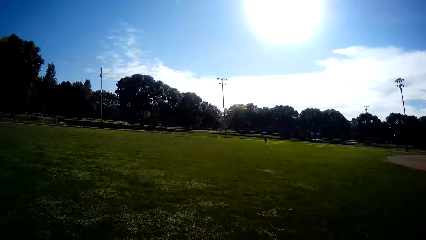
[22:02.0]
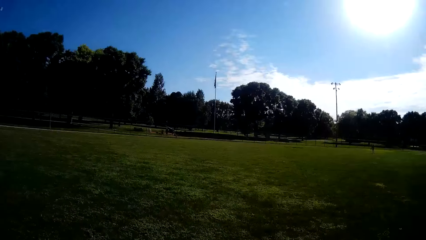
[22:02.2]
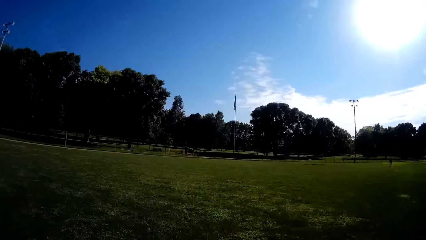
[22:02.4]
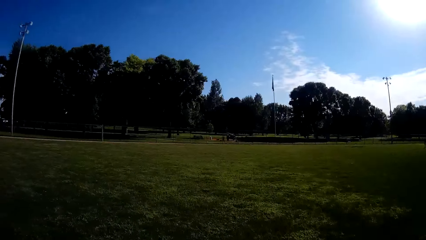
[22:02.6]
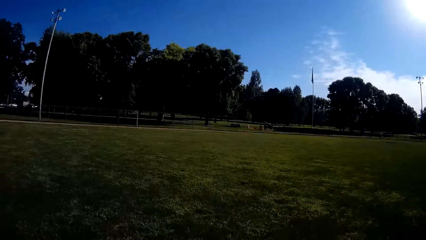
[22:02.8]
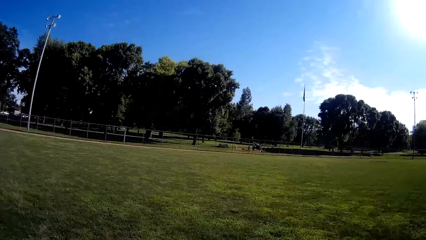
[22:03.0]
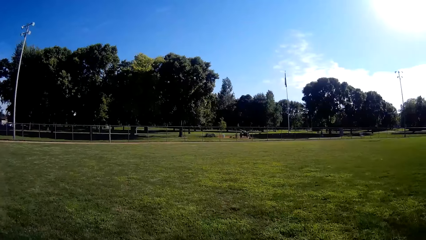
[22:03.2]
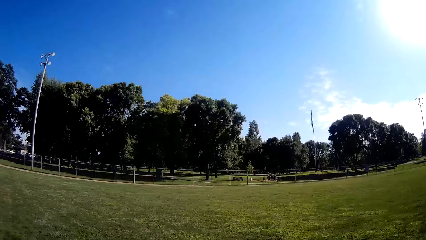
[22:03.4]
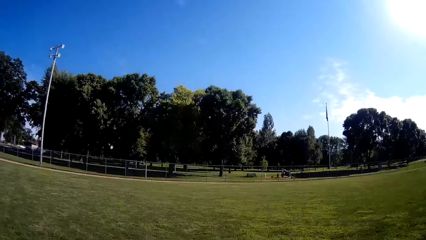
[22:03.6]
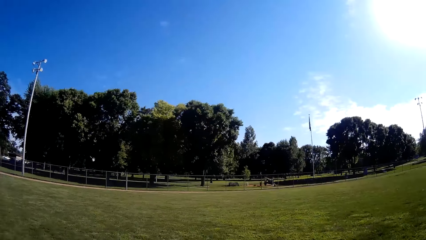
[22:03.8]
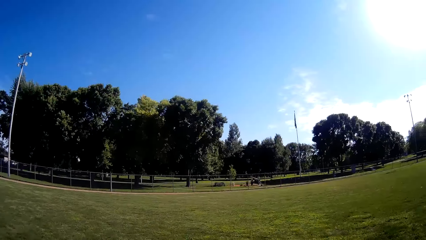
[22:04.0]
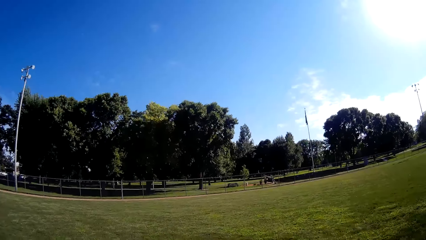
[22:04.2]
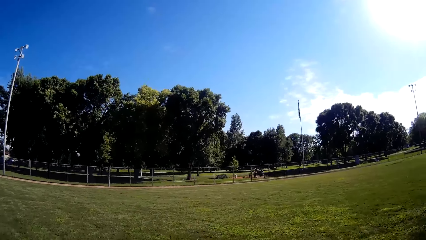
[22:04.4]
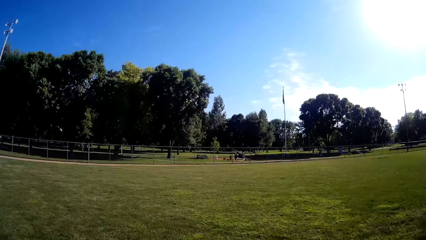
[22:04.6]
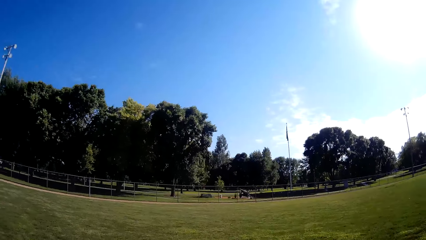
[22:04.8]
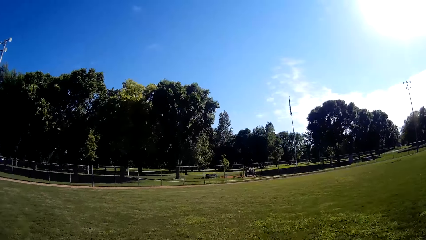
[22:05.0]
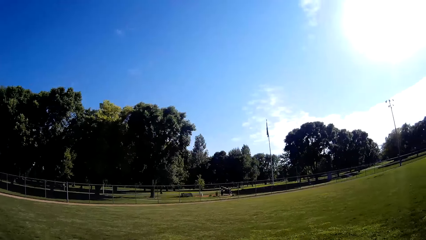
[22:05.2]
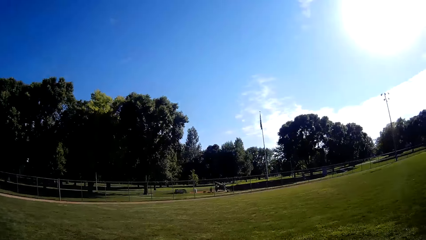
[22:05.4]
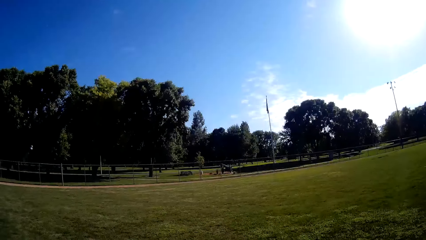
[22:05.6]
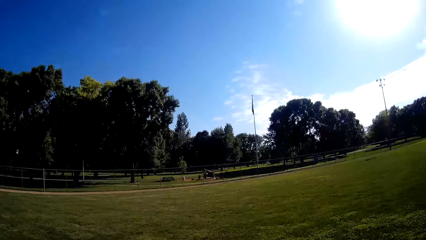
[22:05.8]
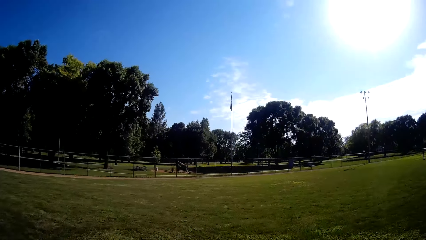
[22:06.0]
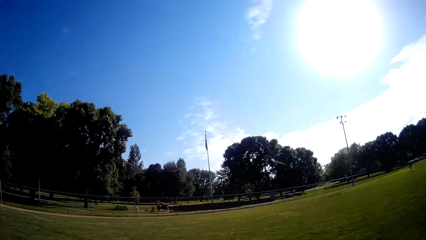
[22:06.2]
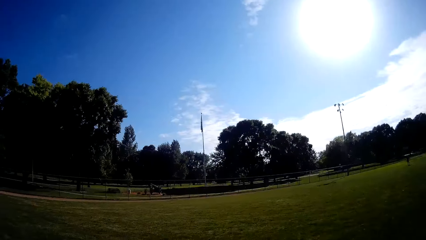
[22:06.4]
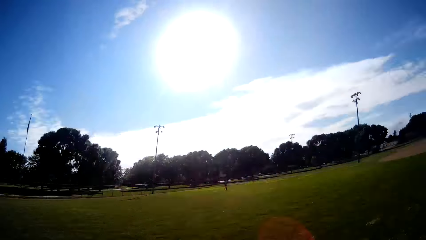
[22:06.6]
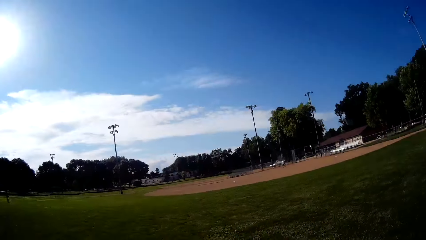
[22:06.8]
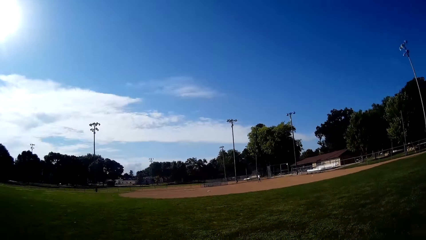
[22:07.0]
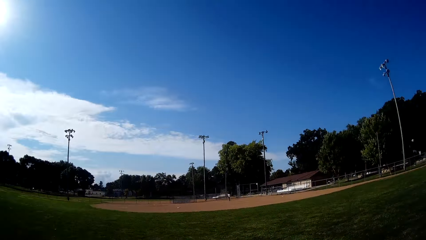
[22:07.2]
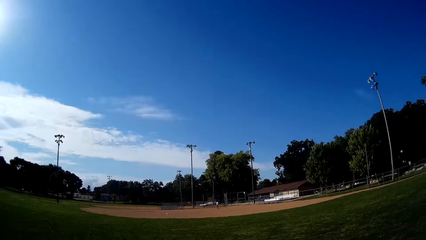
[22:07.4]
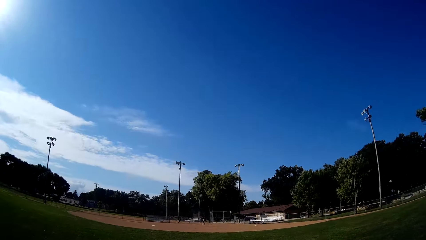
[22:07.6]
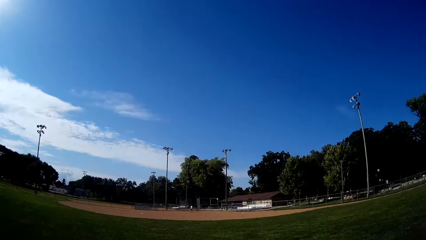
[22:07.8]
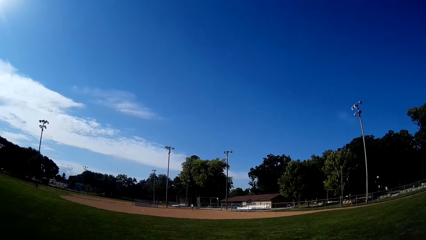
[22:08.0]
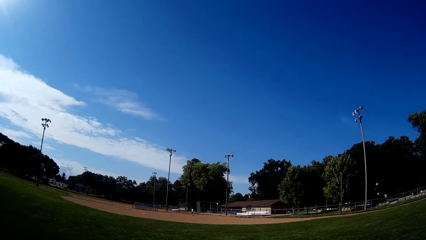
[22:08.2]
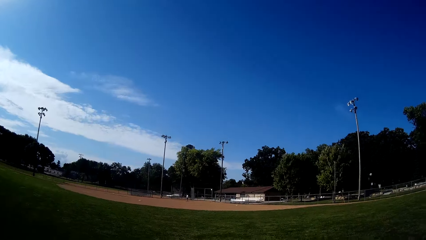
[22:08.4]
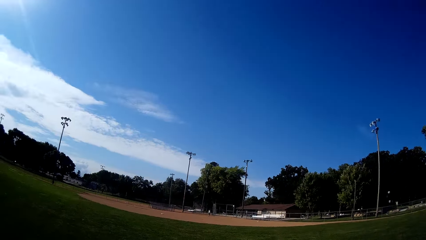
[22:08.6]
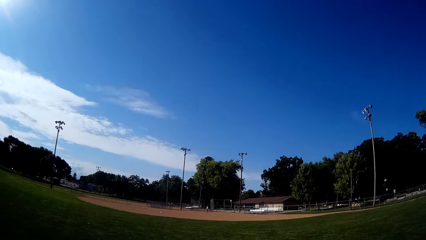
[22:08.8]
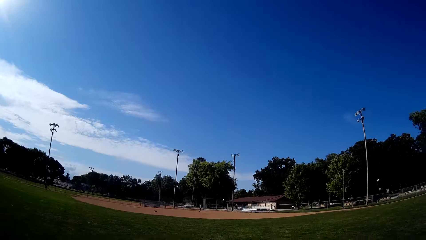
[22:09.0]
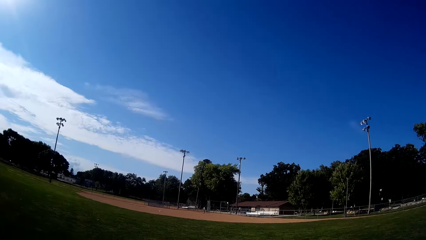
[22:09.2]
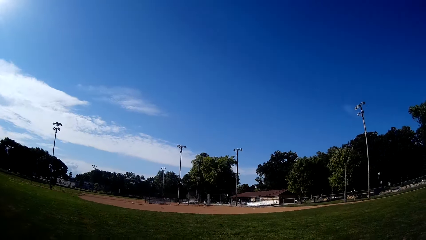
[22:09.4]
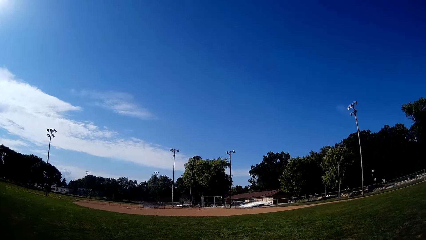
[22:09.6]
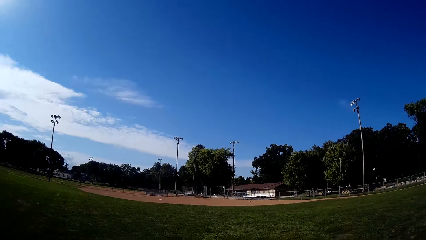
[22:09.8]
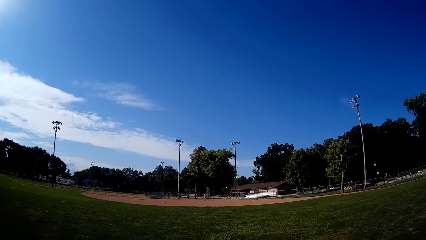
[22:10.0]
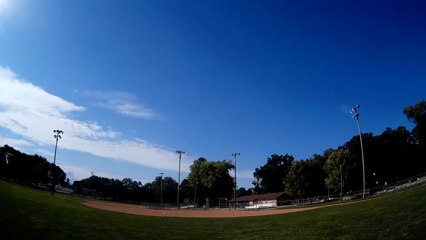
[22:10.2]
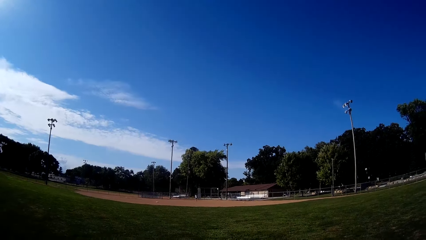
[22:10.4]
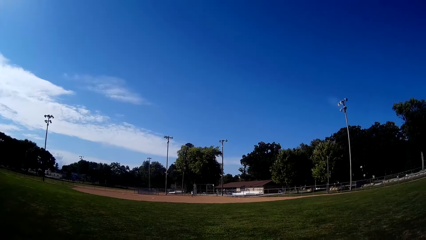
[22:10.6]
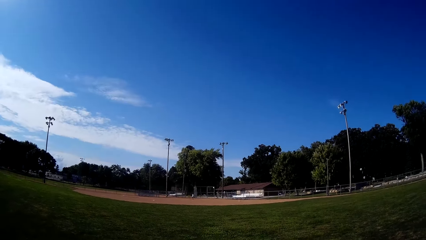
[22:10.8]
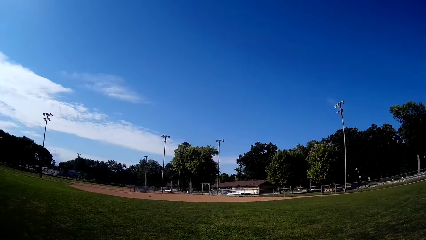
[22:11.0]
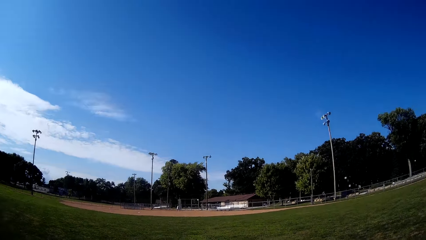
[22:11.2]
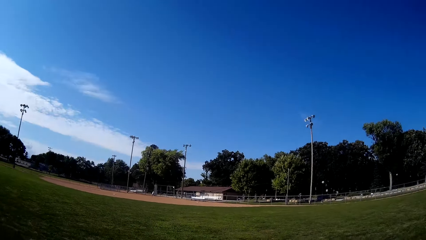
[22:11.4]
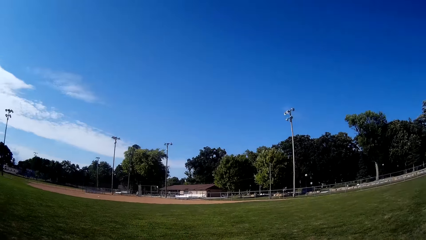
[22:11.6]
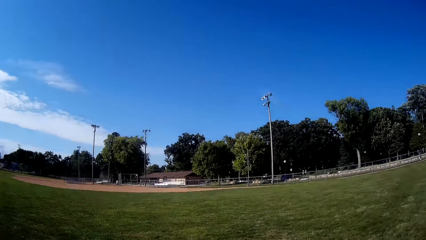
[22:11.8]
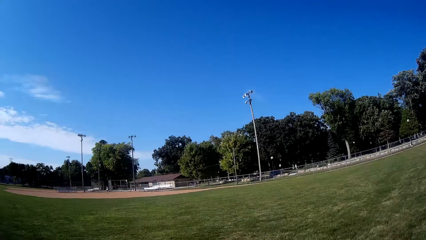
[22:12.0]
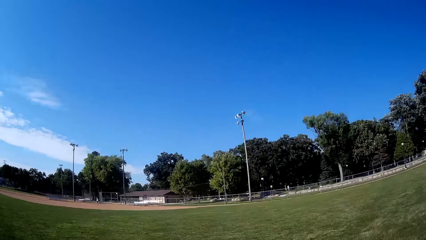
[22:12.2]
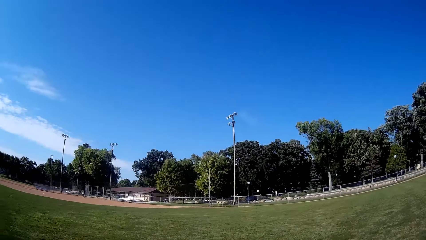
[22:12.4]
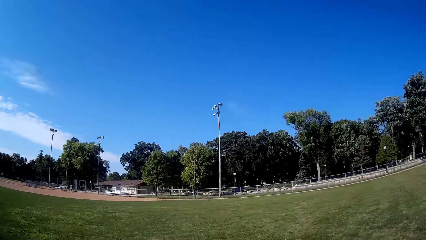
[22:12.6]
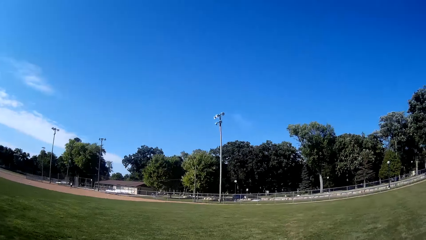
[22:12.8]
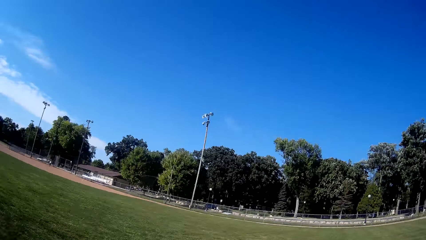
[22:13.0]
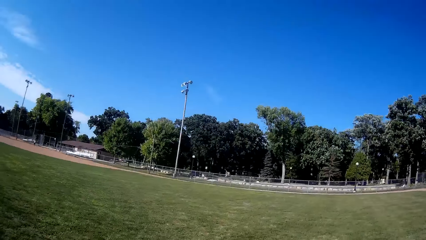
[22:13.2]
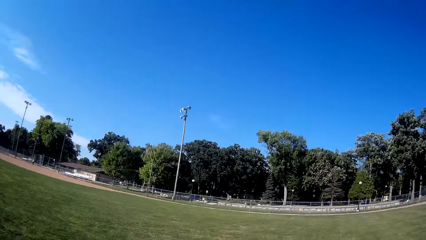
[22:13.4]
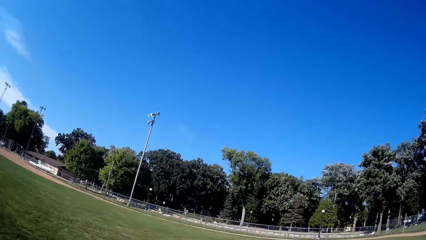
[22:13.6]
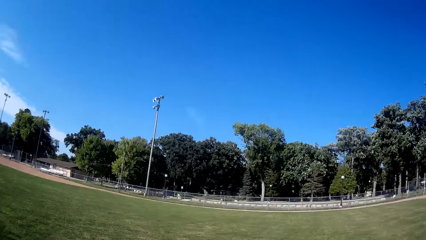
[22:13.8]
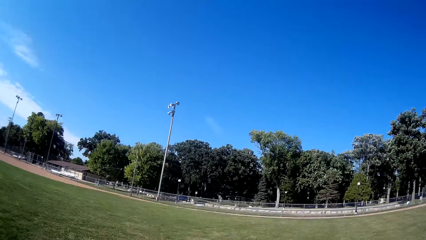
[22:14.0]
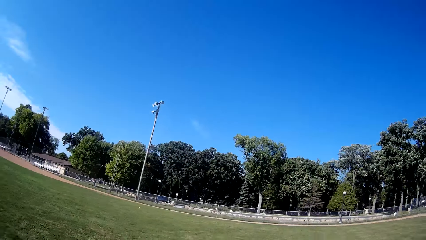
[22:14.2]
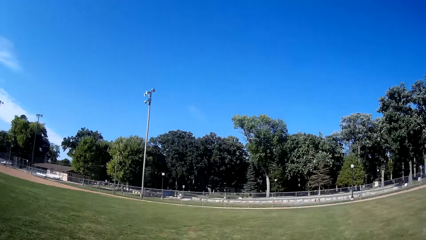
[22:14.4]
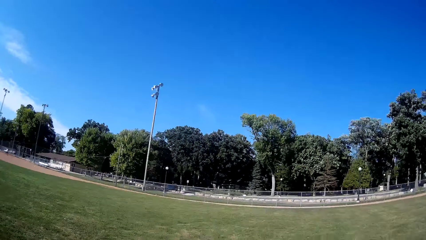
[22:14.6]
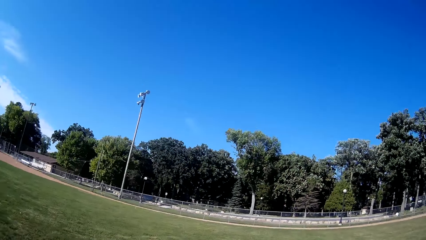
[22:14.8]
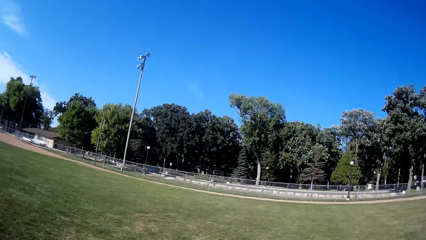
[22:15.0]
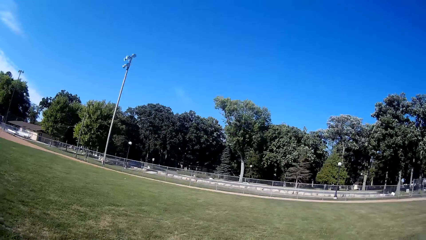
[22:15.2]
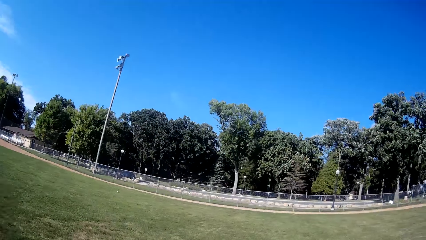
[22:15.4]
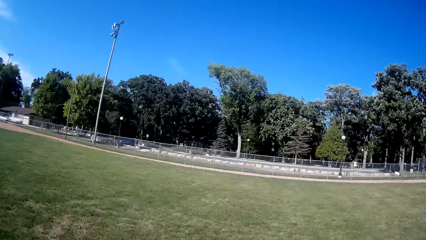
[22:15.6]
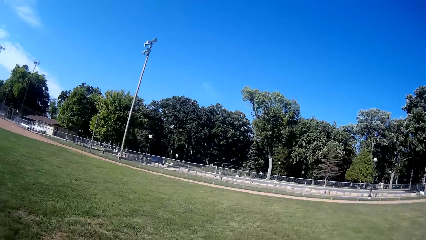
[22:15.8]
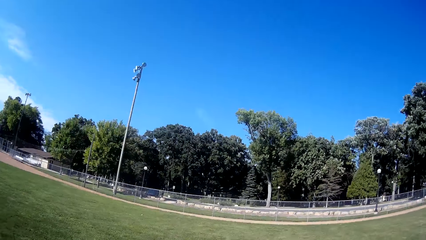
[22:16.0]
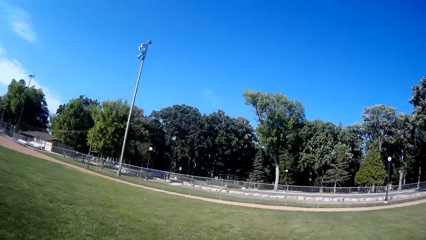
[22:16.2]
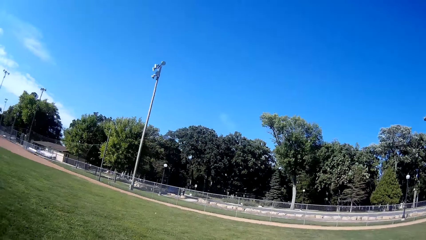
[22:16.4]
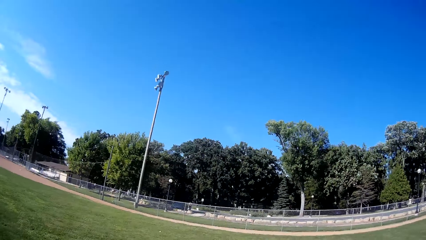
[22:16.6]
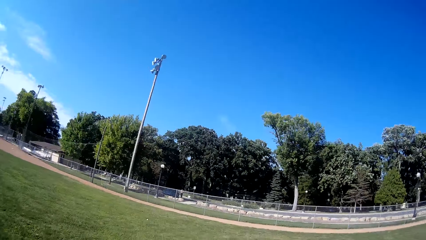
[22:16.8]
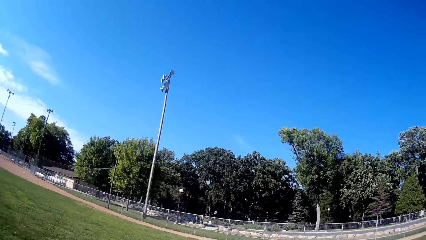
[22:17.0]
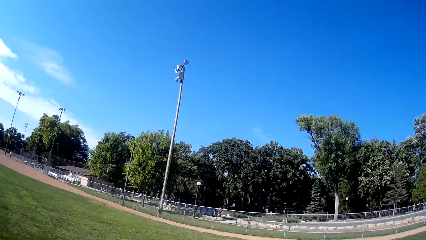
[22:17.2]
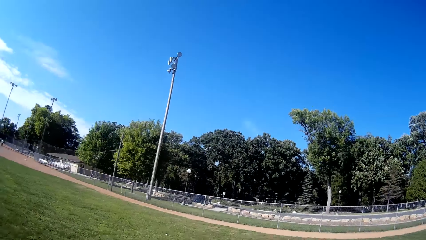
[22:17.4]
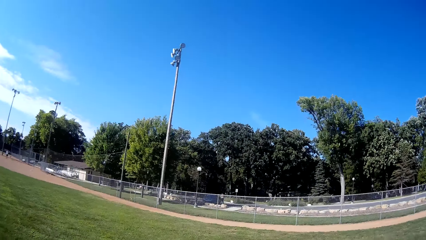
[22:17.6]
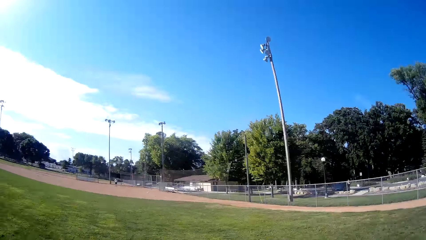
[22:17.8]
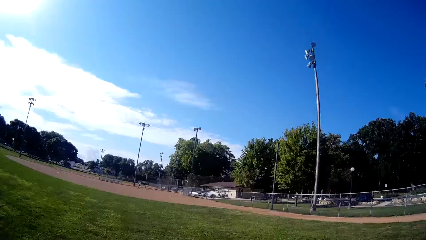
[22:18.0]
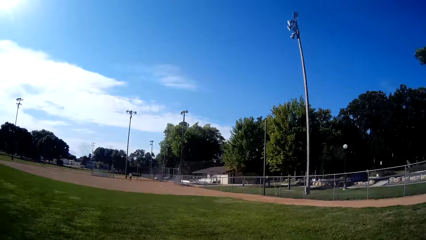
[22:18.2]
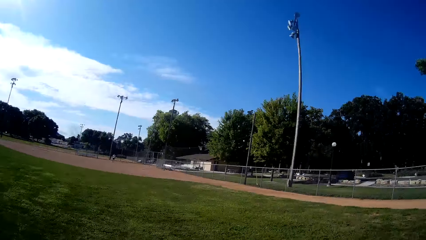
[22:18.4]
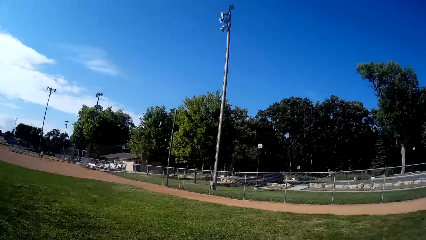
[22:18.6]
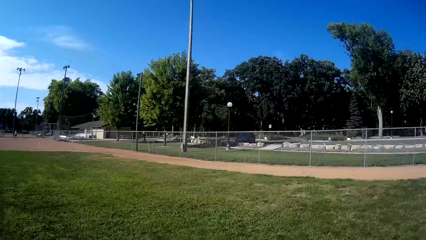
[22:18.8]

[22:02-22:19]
The camera wearer walks around the field. They run back in the outfield. The man bats the baseball to the camera wearer. The camera wearer runs towards the direction of the baseball.
